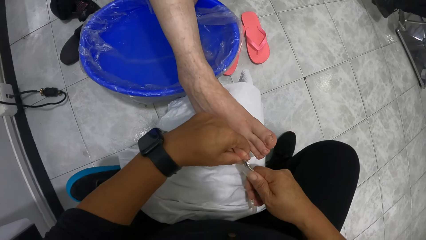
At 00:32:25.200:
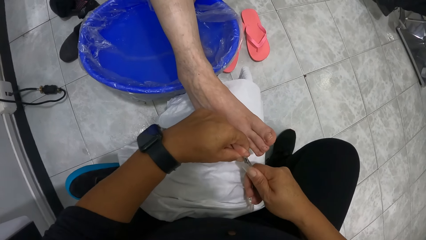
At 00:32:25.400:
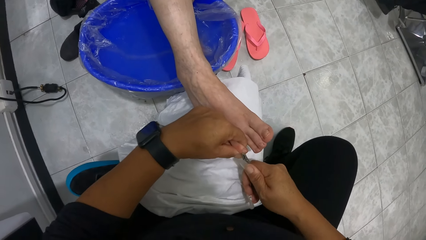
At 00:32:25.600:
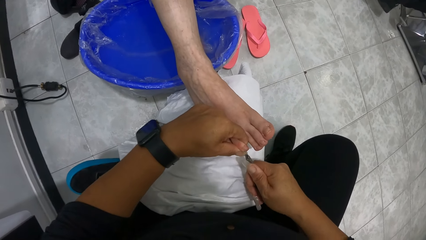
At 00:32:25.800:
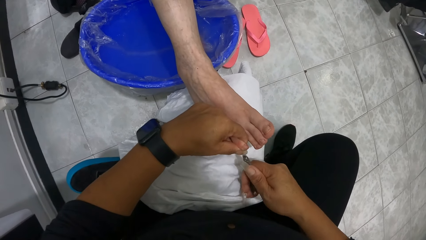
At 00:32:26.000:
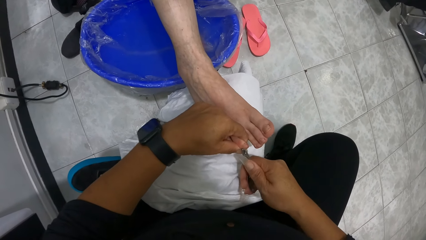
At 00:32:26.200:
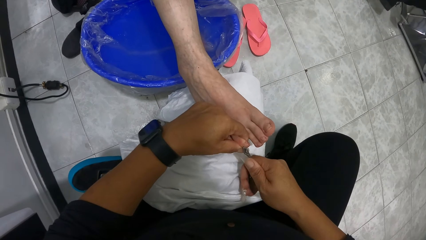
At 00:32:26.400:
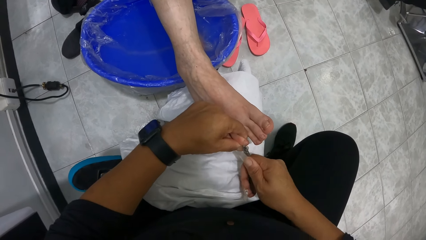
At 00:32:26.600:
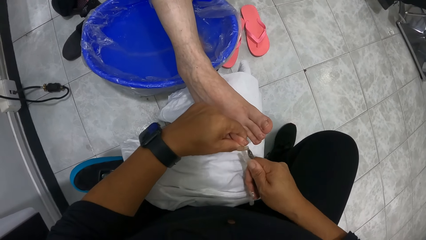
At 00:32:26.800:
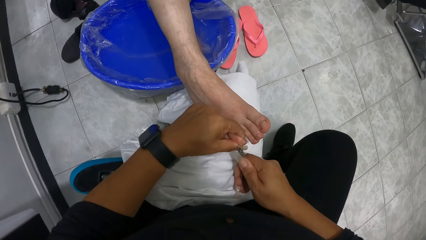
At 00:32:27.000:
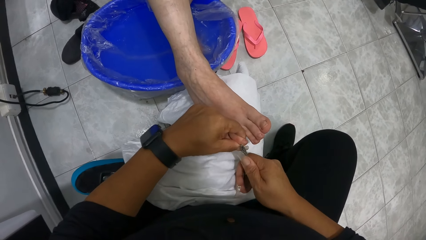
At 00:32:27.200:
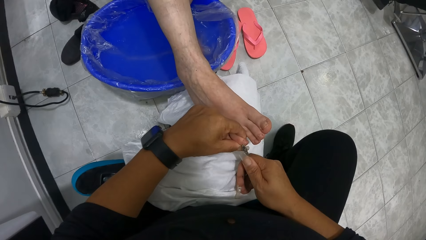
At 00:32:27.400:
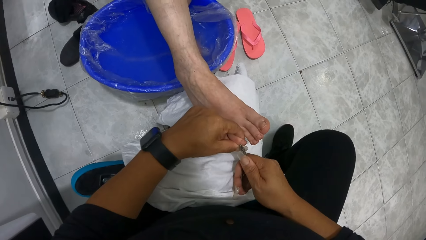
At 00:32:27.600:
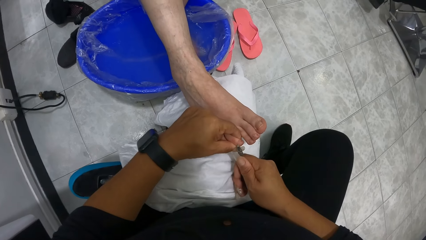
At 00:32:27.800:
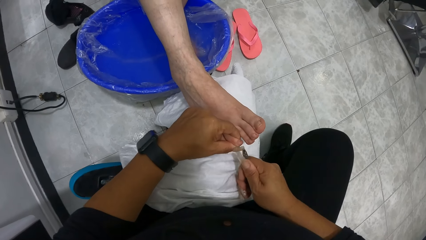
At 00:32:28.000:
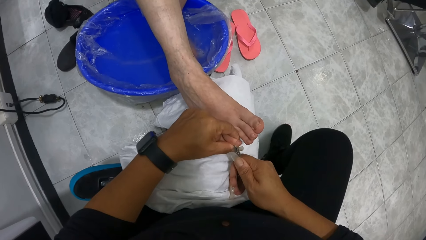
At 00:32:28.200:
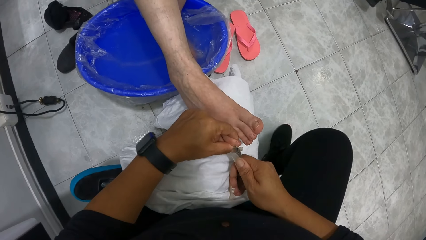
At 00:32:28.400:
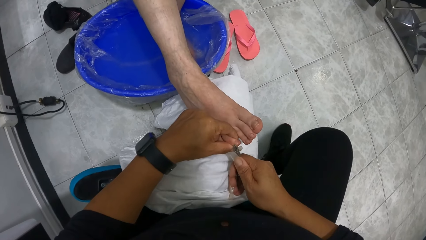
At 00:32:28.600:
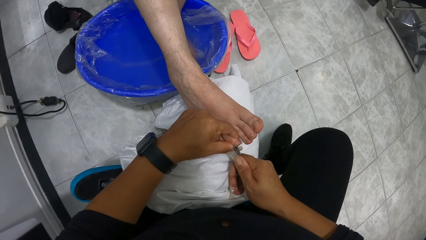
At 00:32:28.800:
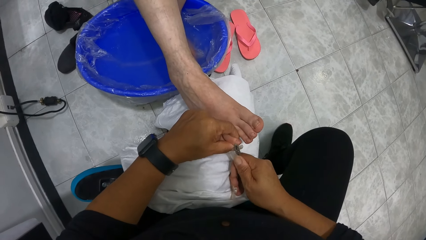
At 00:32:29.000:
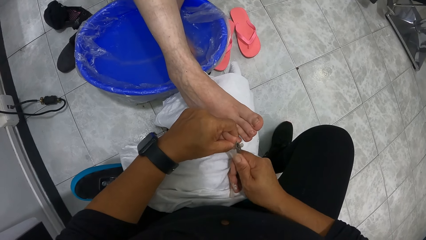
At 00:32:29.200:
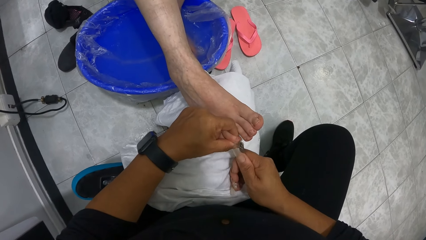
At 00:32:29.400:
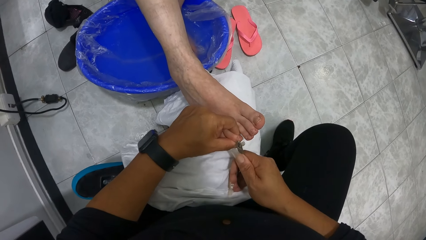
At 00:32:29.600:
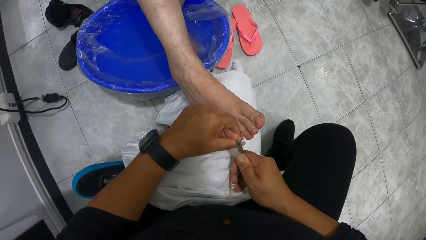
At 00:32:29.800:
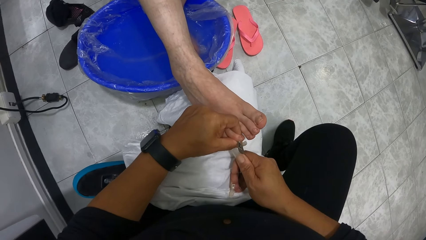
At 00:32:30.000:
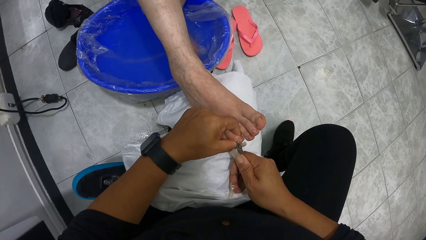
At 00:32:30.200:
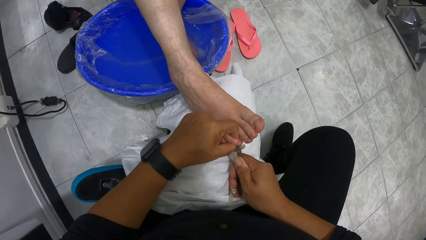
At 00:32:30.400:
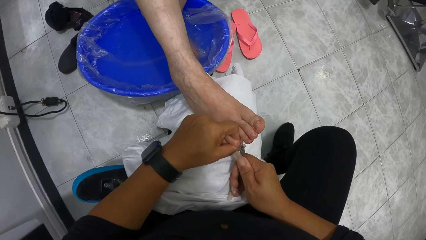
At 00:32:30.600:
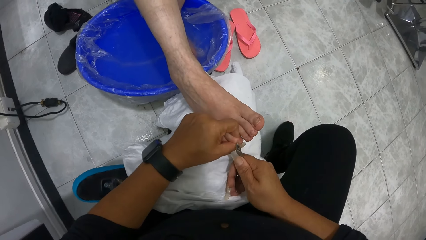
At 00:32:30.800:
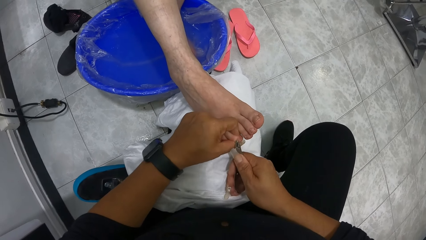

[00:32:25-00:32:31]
The camera wearer trims the woman's toenails with the cuticle nipper in his right hand. He removes the nail cuticles.

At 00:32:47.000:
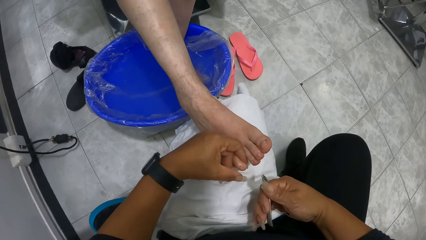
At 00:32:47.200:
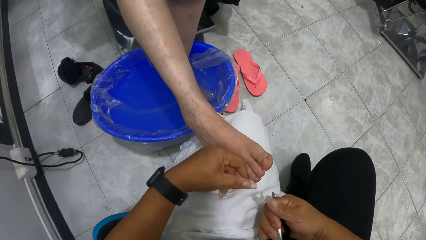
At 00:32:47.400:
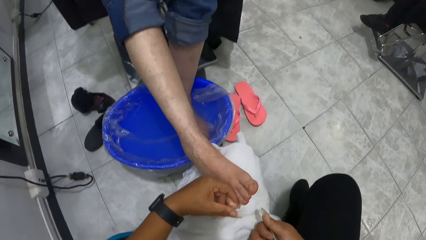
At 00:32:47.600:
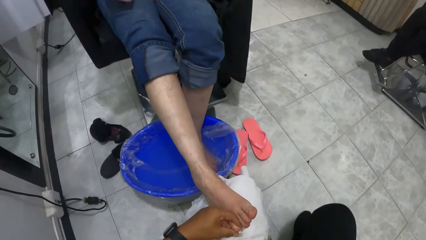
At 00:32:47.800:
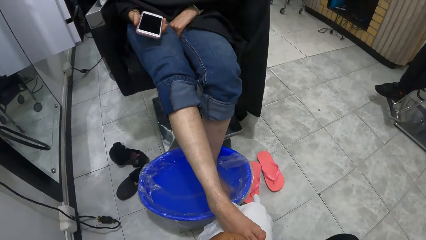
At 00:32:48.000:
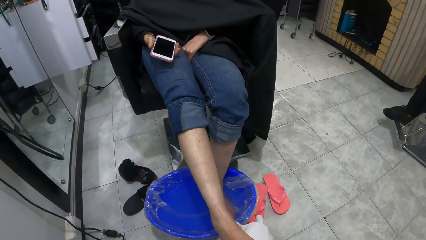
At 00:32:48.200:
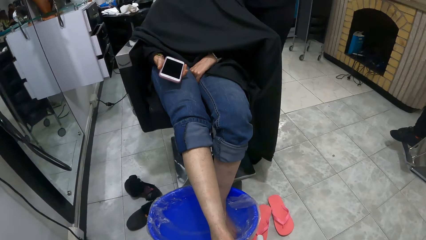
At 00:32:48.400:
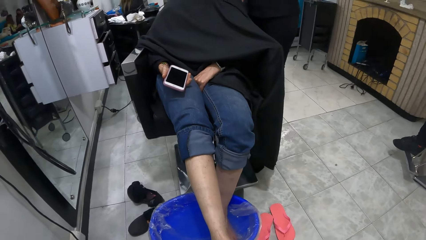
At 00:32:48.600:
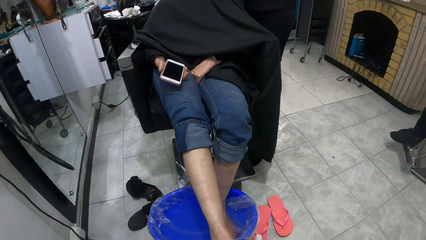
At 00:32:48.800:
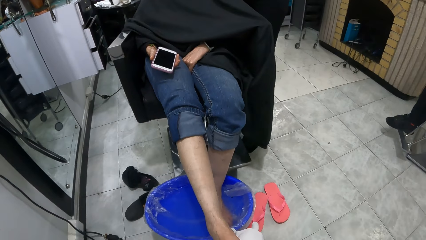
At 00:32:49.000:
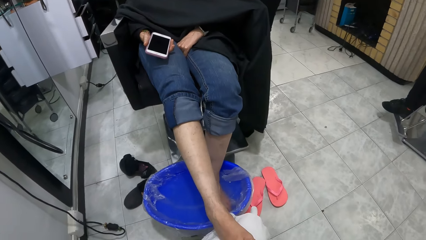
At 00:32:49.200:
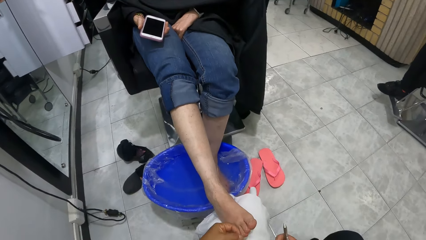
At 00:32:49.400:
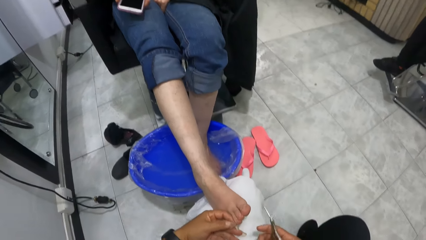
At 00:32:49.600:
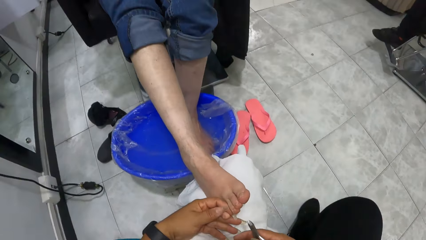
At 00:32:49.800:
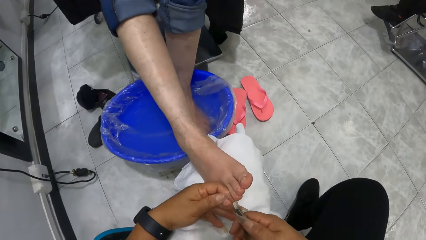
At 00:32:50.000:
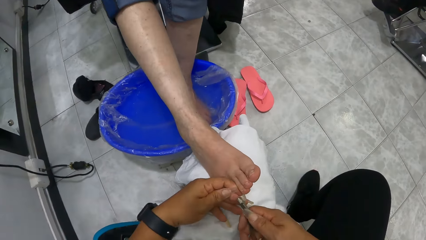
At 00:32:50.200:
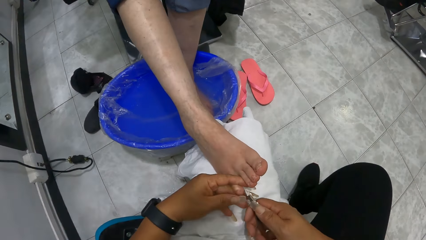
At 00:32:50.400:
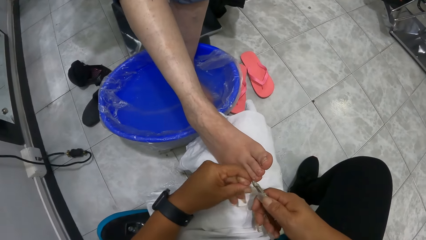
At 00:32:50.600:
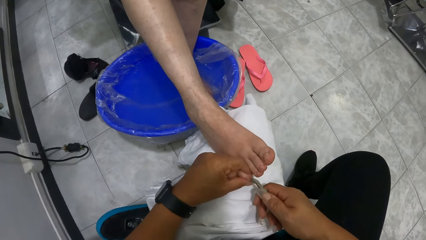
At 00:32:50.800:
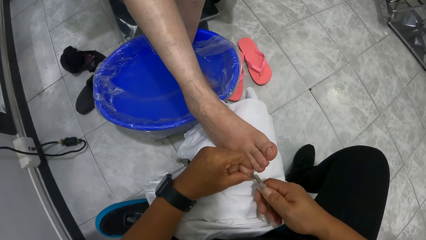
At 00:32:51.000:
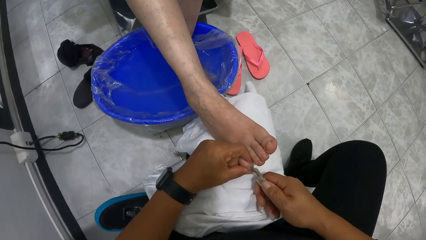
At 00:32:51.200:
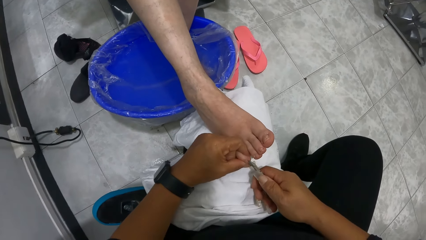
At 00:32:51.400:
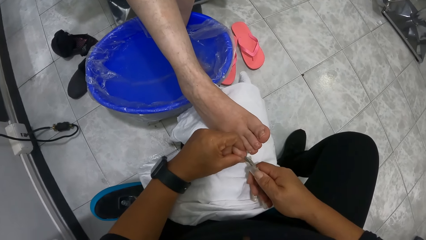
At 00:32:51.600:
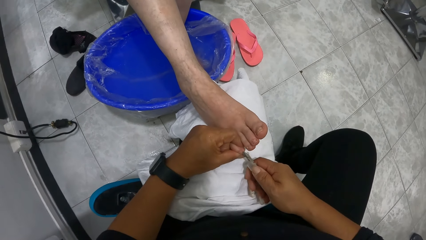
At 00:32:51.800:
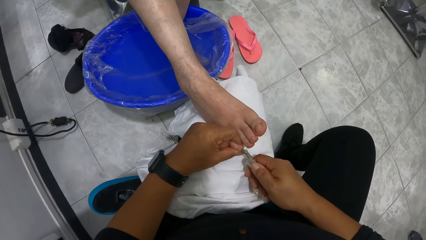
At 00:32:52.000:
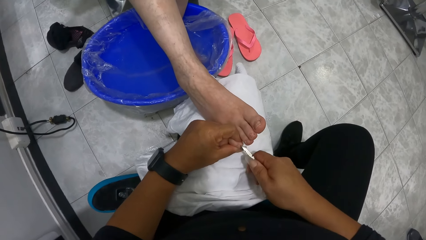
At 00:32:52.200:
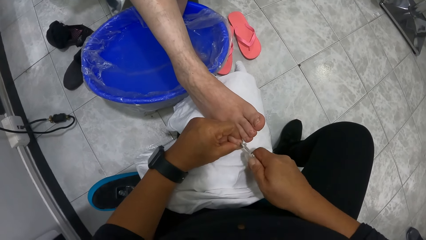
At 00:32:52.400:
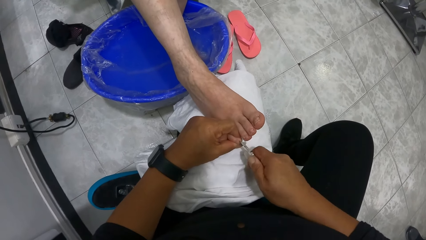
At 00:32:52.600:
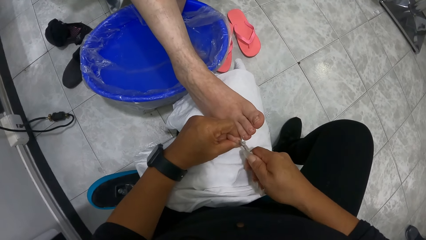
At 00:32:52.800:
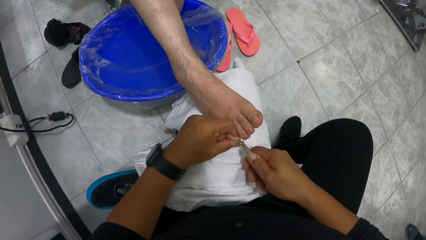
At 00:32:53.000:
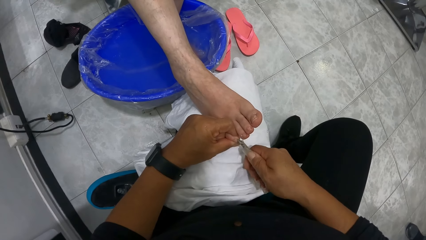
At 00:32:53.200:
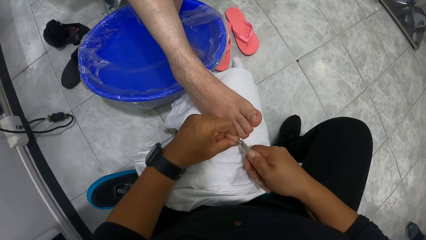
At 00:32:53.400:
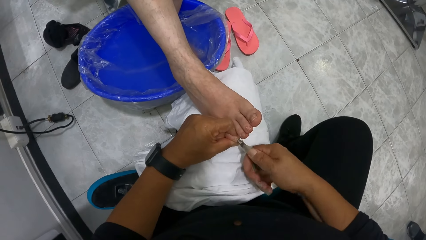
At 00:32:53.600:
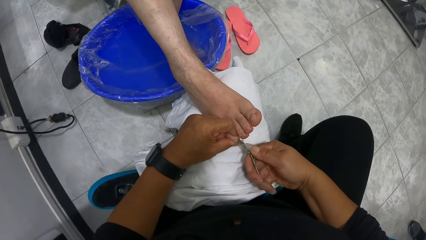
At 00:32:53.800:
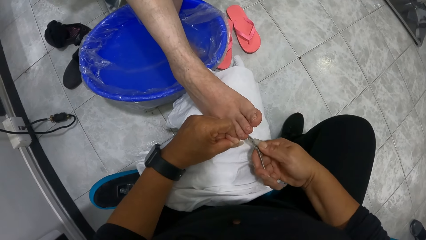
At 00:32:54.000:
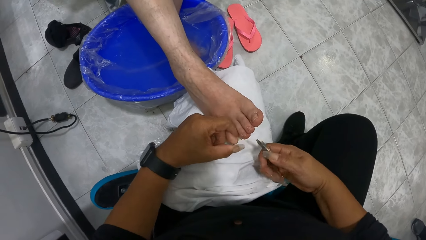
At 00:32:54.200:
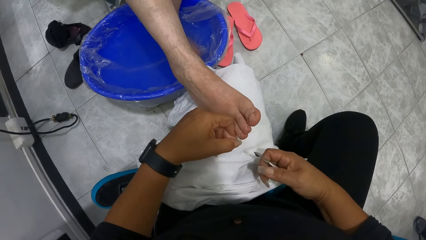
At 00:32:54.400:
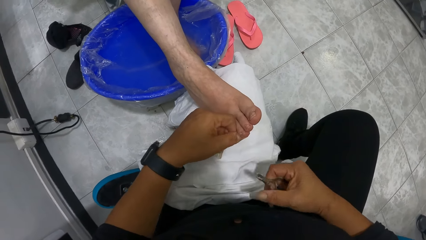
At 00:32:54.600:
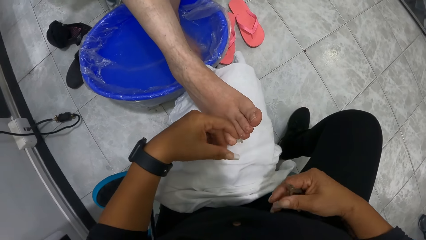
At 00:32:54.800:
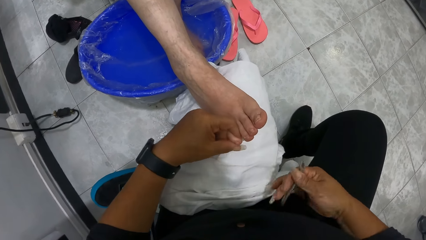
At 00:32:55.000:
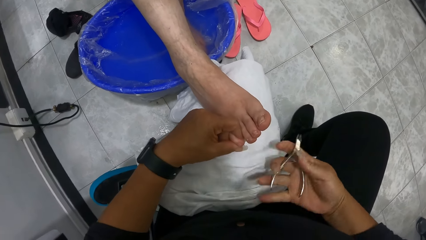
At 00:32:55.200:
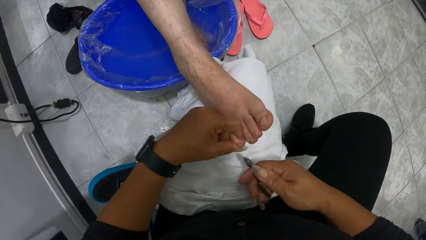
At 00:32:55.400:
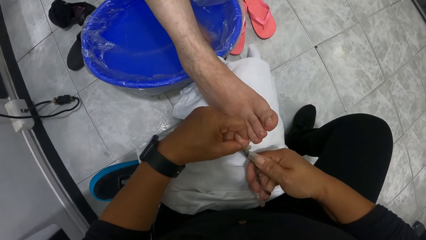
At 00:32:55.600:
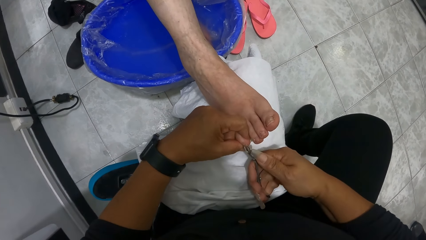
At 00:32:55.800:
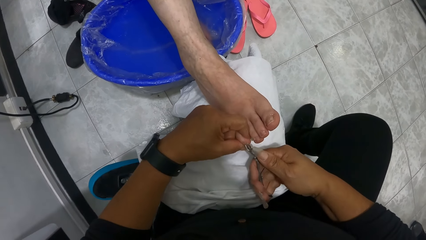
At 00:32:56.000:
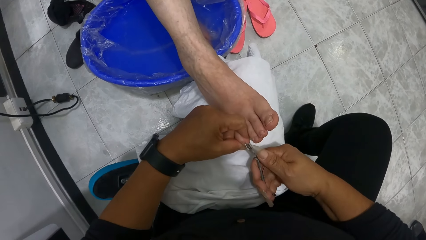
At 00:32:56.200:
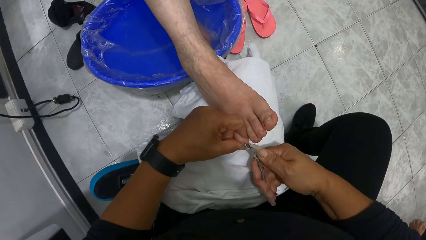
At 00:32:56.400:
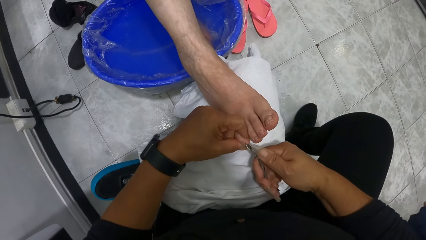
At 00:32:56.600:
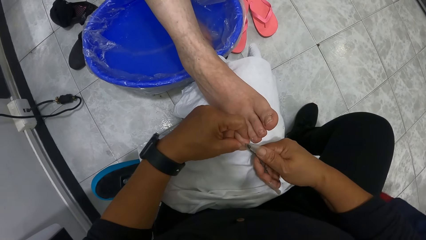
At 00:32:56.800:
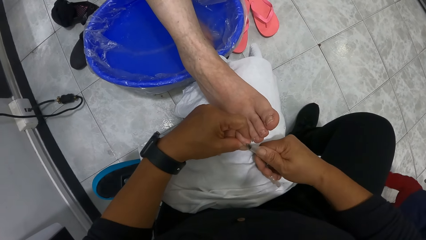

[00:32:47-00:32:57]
The camera wearer looks around. They remove the nail cuticles.
